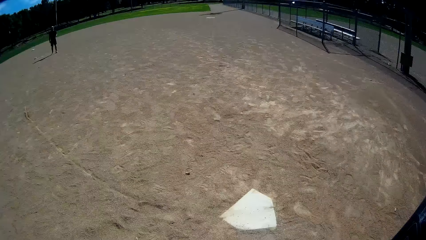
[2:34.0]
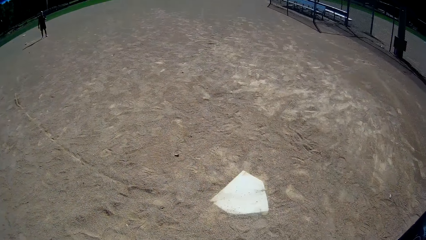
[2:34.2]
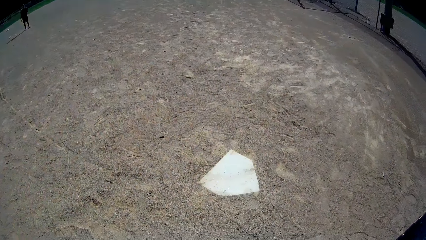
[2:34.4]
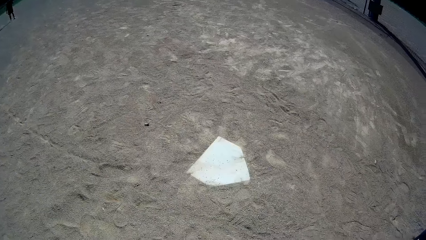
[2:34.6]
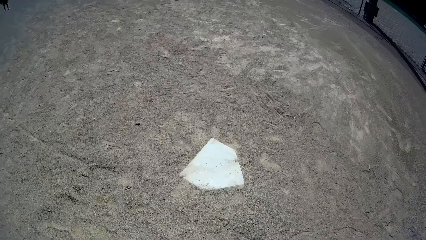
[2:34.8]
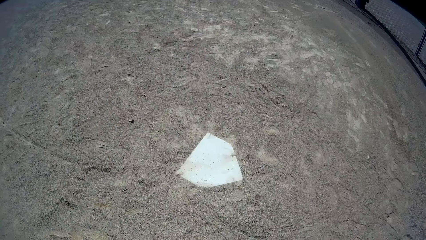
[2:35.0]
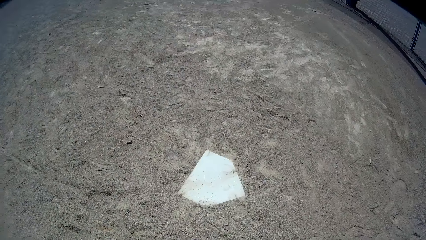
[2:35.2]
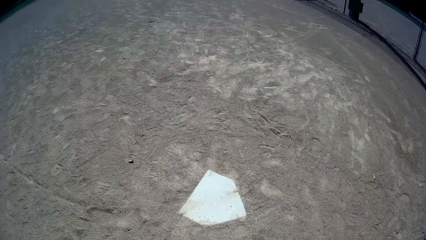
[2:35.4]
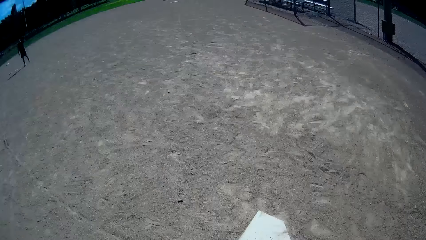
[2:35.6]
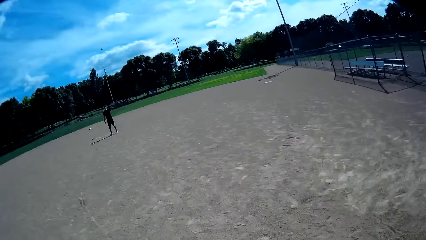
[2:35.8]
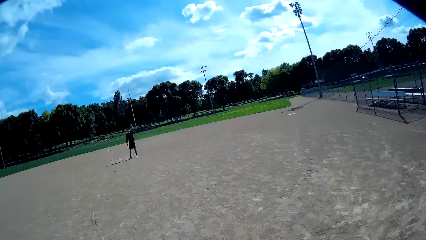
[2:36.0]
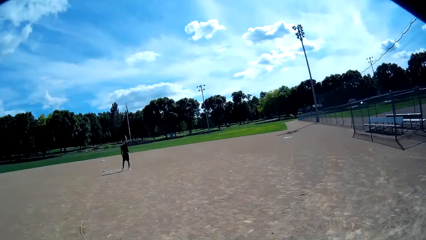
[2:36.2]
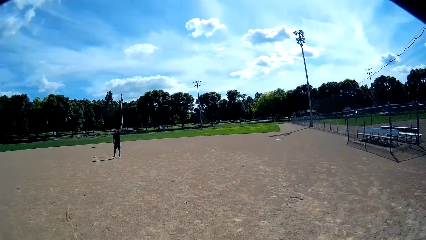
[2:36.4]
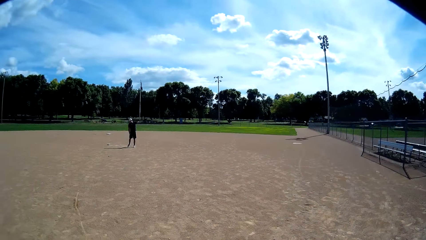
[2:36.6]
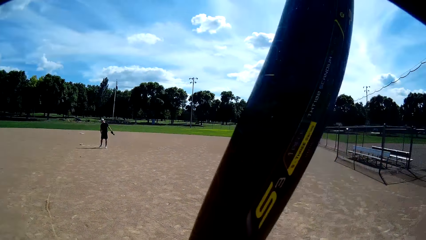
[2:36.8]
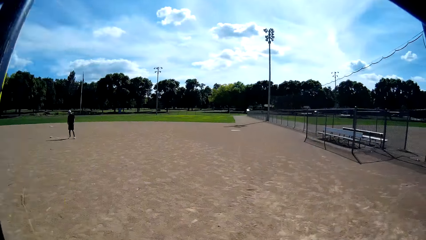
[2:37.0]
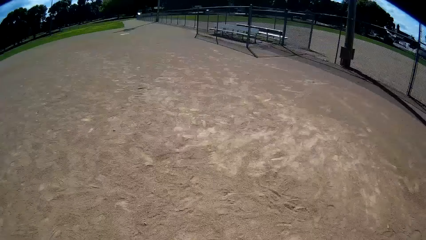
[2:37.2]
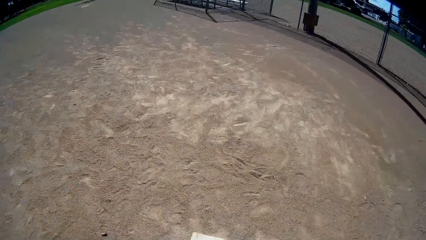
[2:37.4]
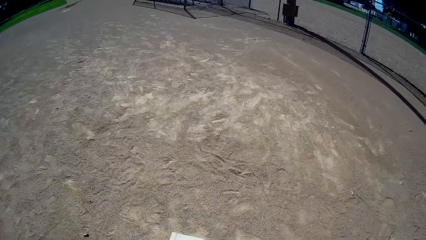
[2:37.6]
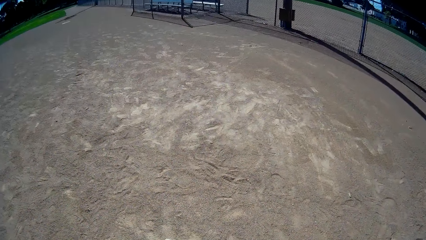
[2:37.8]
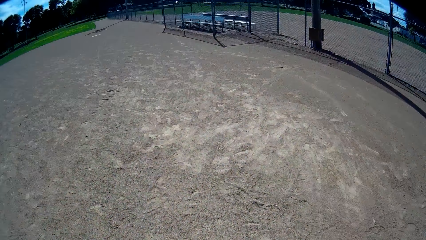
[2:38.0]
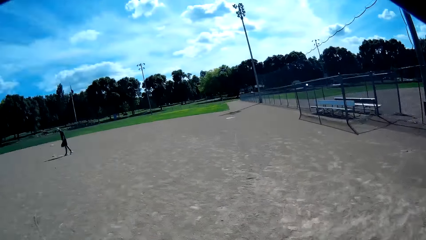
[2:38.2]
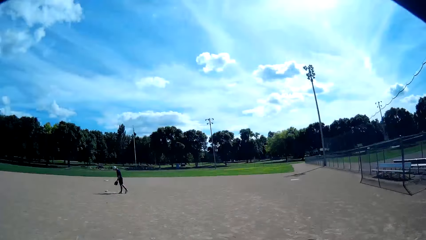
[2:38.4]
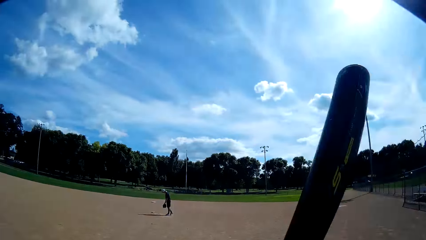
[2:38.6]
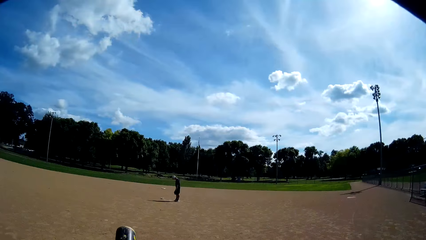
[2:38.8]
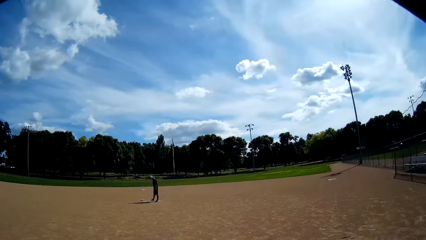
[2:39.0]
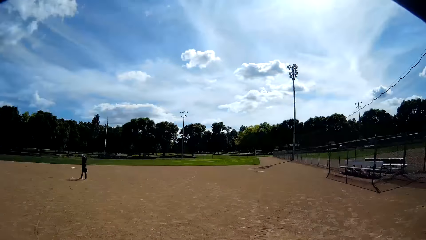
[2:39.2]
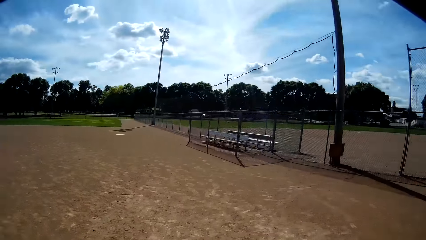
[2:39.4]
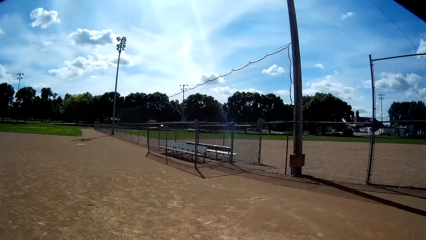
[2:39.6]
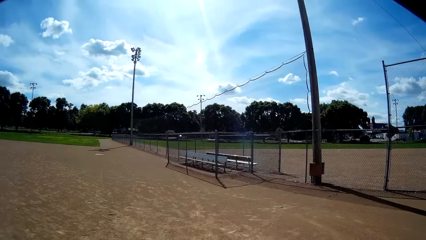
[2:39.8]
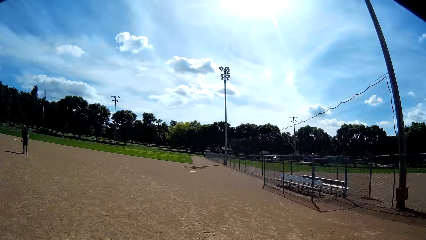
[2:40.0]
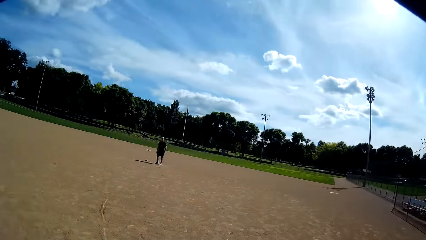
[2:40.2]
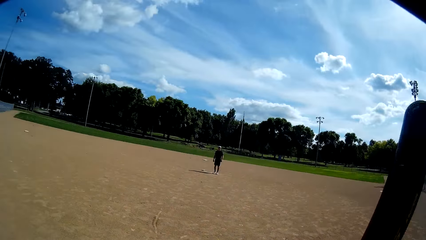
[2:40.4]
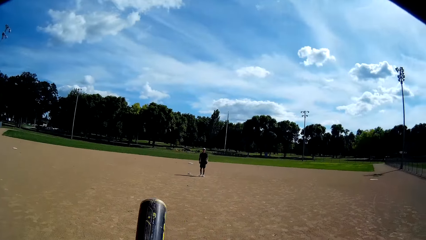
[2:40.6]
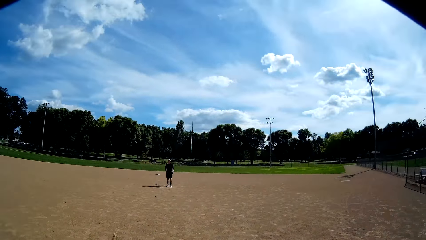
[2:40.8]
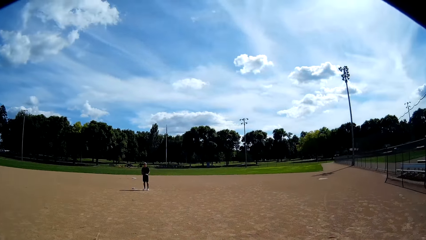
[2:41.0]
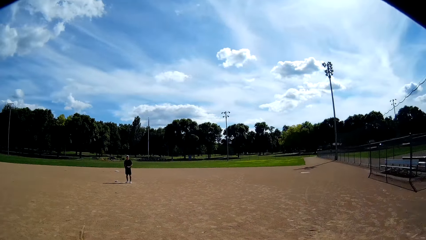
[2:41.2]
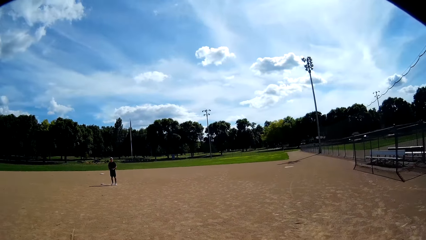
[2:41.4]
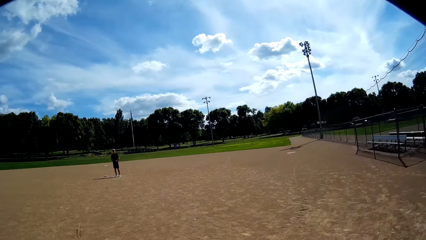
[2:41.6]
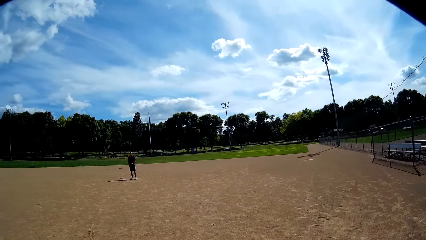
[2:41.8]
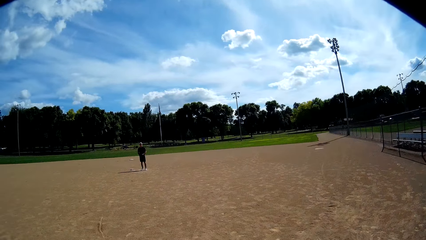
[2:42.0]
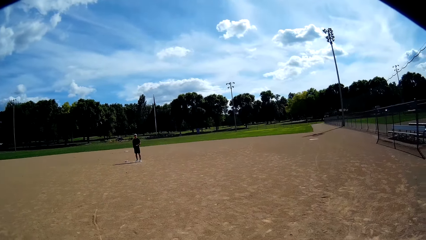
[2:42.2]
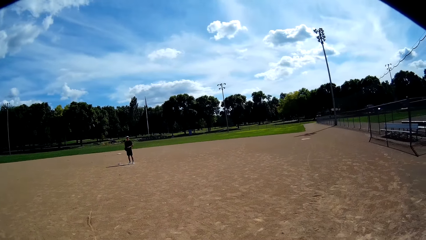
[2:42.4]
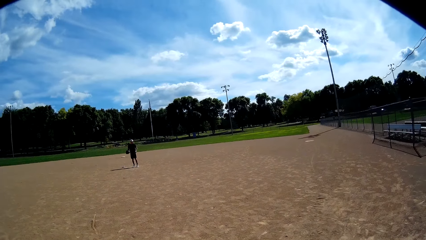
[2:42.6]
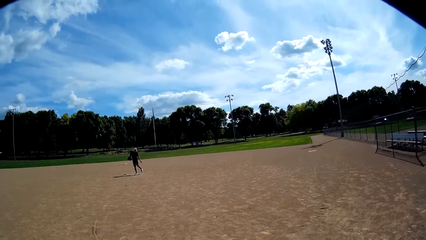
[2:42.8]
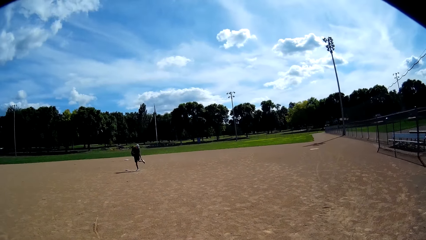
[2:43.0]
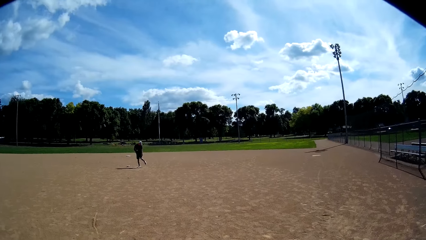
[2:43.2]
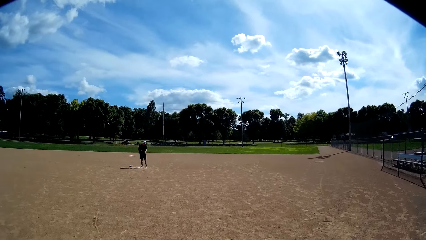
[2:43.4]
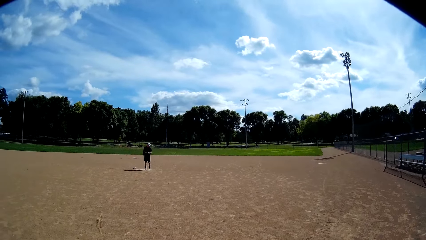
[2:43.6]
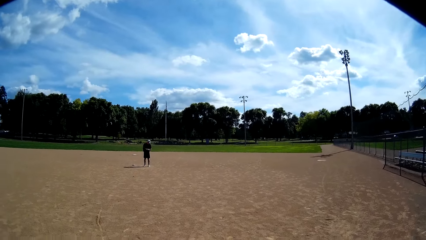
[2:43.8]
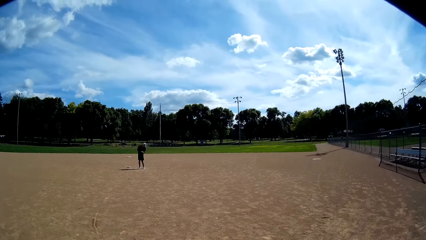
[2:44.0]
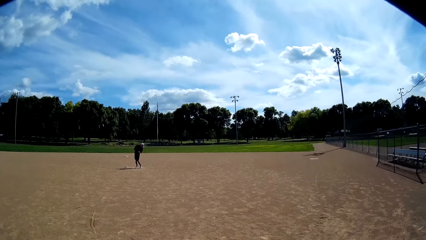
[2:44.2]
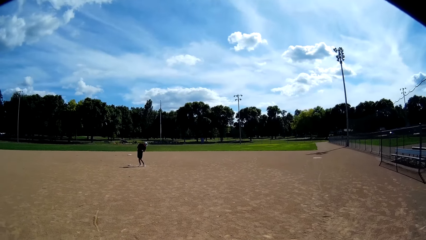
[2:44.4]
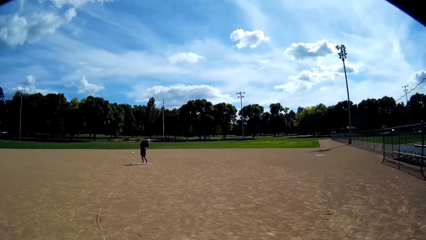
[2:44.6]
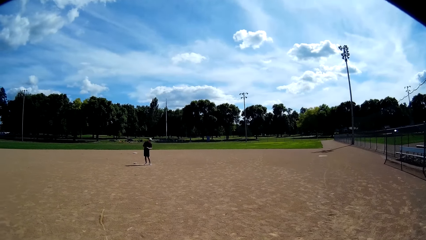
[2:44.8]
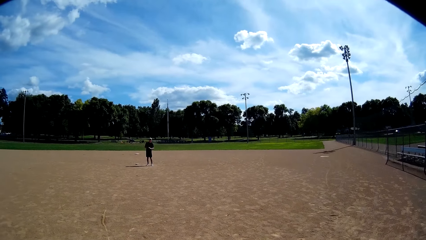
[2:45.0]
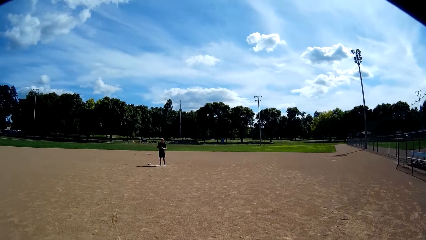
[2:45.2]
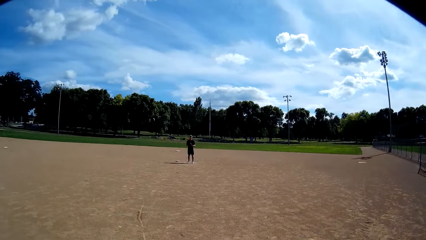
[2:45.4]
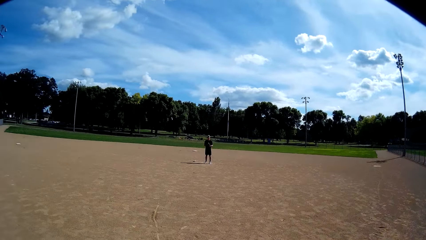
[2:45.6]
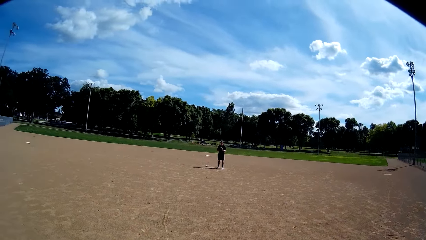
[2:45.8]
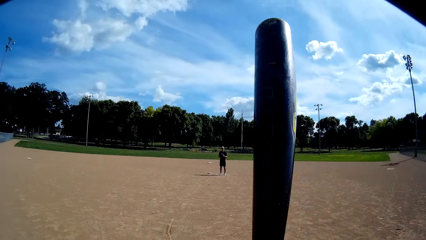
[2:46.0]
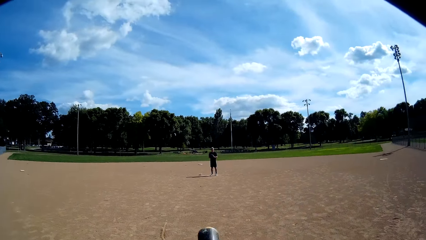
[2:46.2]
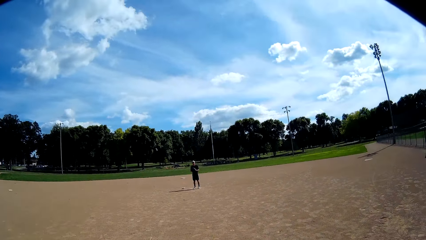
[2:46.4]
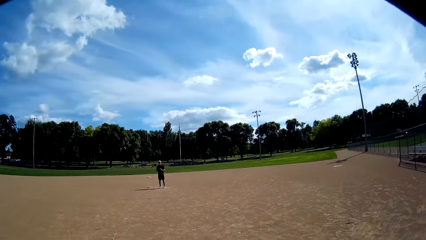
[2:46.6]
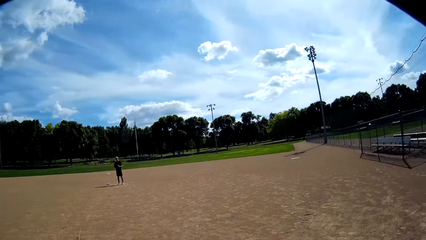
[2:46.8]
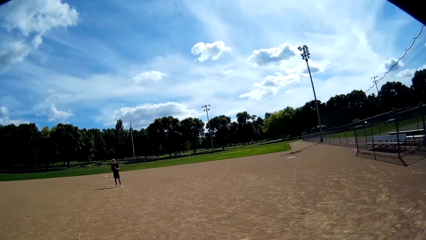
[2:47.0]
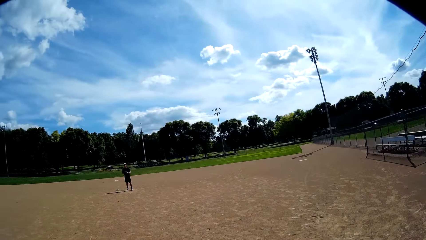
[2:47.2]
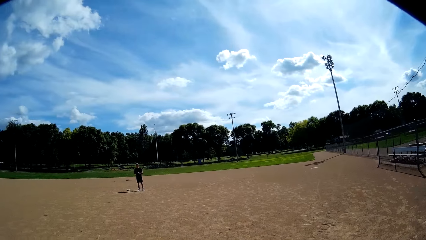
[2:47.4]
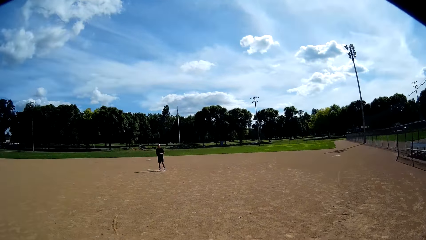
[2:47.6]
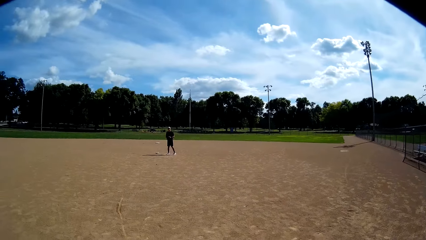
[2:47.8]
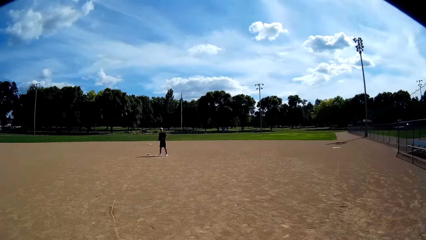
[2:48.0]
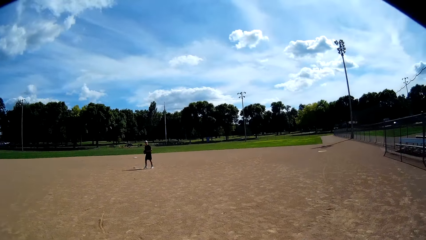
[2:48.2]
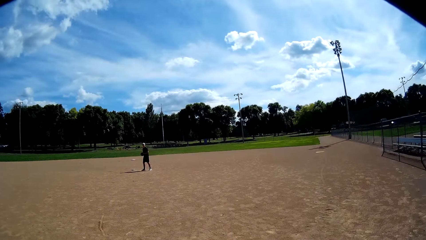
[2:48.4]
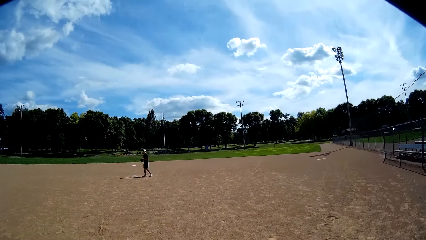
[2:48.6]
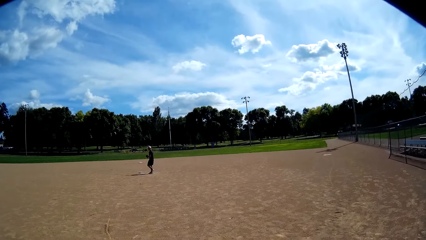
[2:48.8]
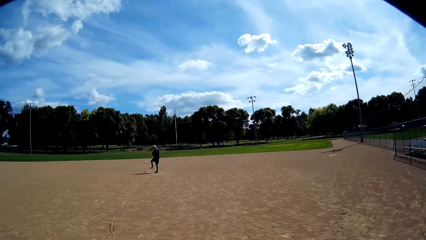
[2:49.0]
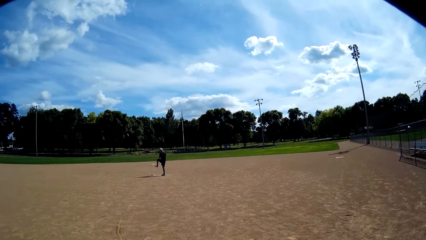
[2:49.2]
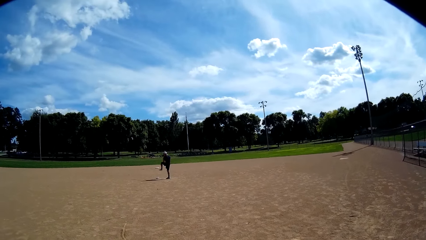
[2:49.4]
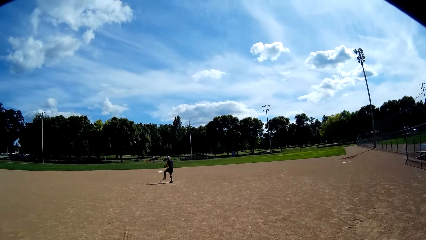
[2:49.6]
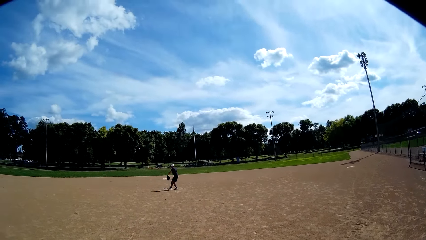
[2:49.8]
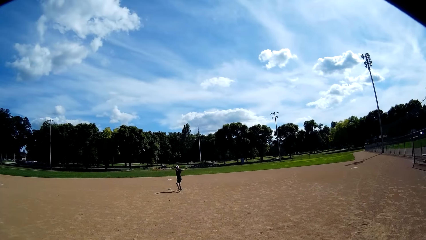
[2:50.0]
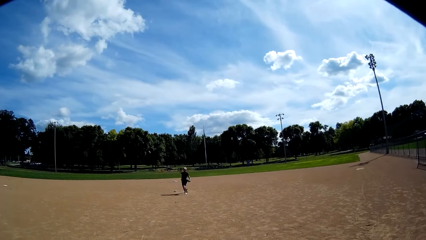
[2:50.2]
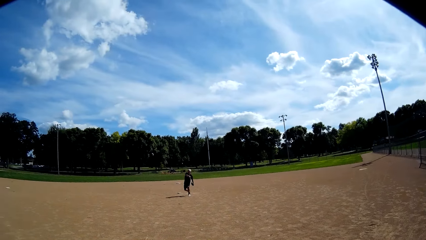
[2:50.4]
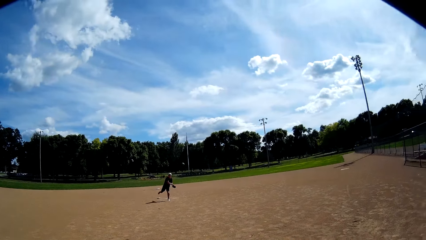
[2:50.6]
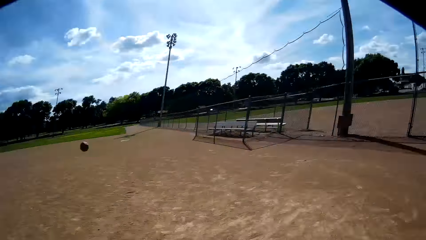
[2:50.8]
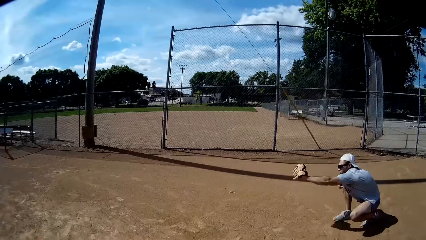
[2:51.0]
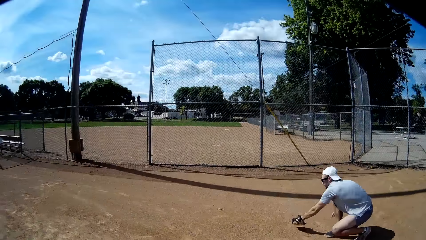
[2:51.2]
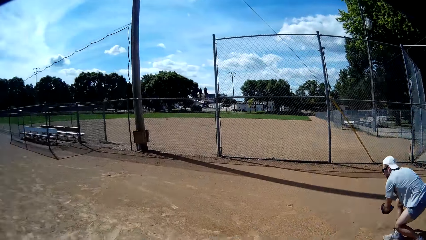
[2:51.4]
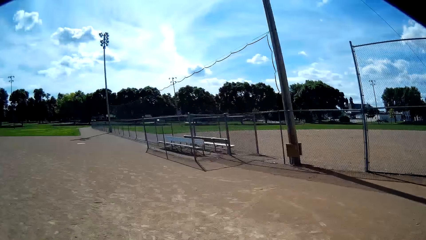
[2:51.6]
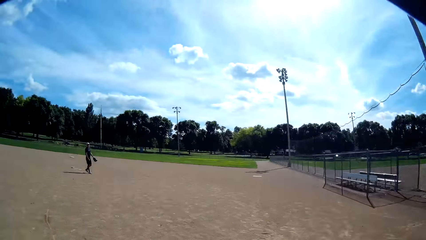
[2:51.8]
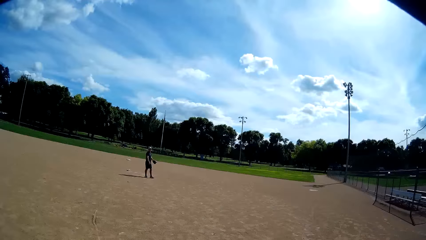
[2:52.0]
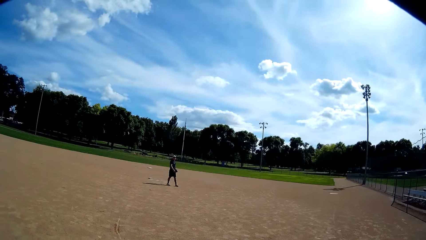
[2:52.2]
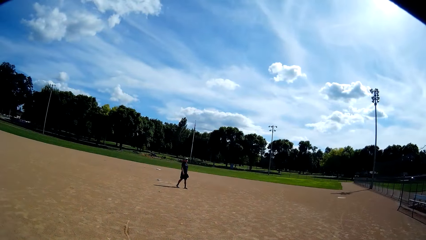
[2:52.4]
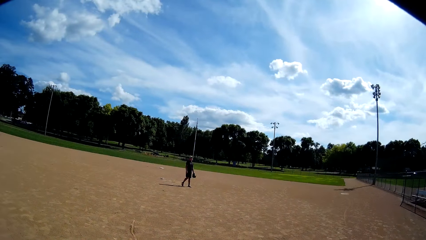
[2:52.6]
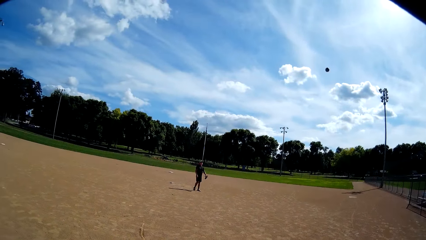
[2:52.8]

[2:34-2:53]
A man catches the ball from another man. The camera wearer looks around. The first man looks around, touches his shoe and throws the ball at the camera wearer. The other man catches the ball. The first man catches the ball from the other man.
